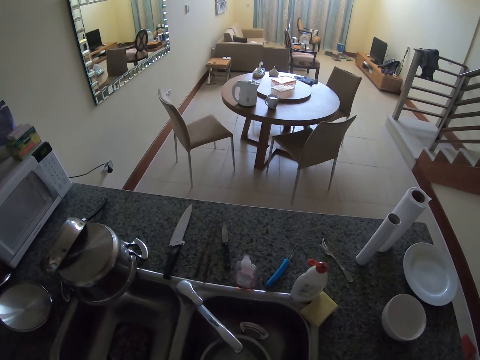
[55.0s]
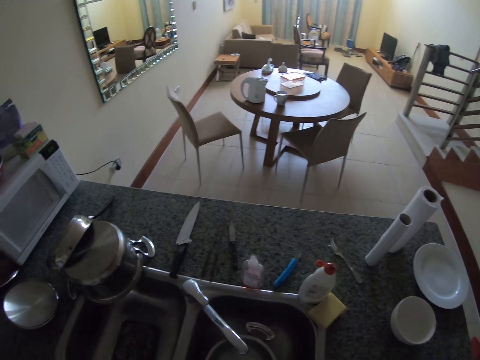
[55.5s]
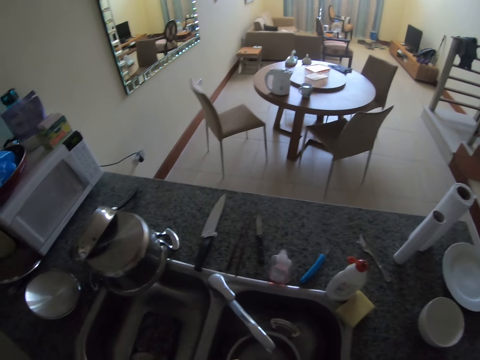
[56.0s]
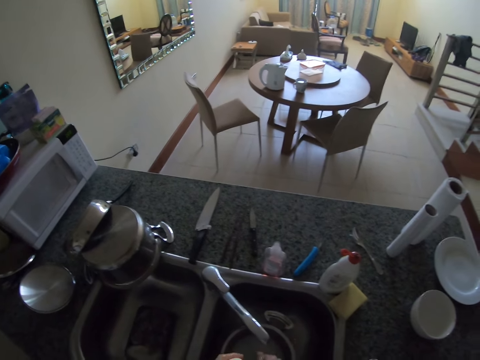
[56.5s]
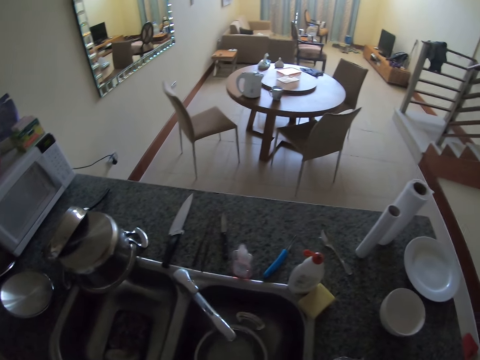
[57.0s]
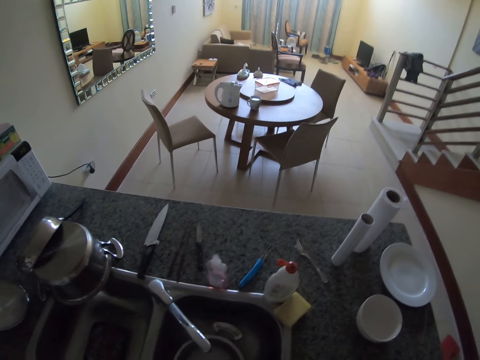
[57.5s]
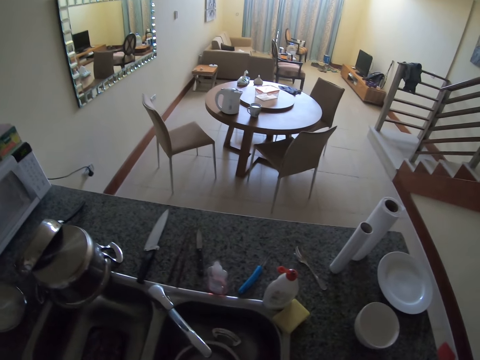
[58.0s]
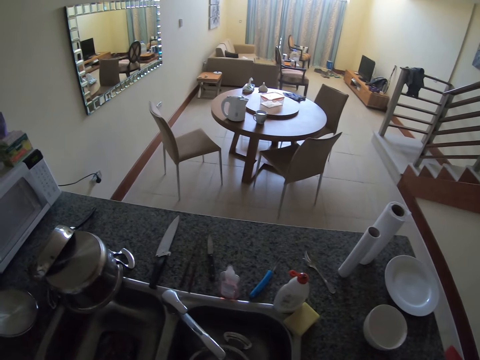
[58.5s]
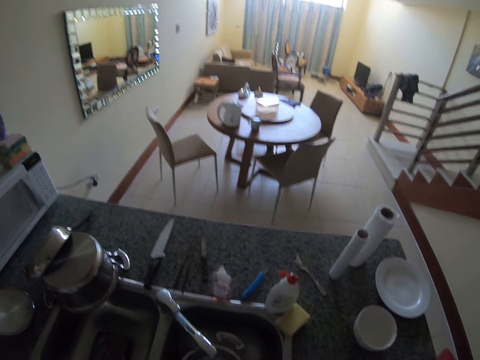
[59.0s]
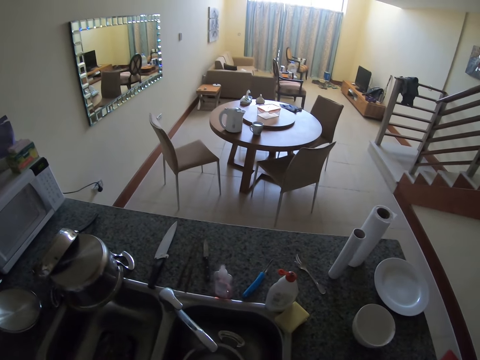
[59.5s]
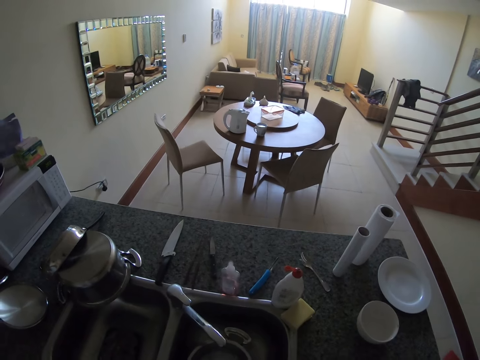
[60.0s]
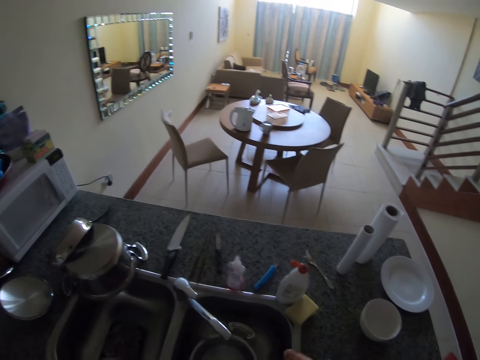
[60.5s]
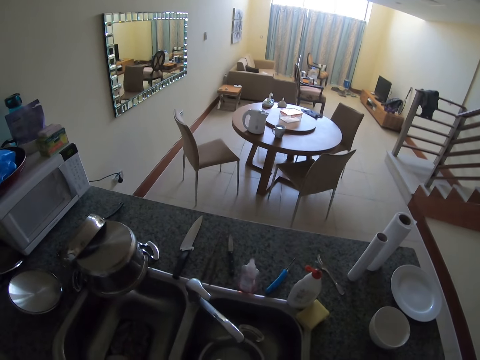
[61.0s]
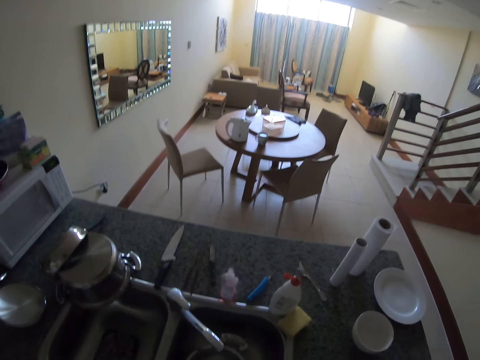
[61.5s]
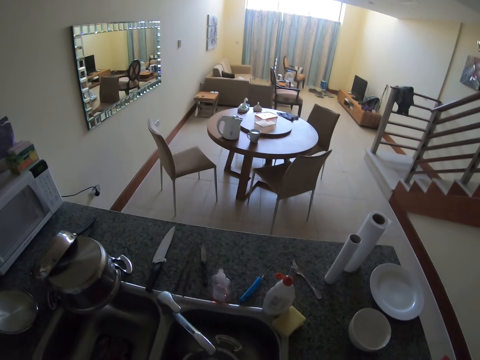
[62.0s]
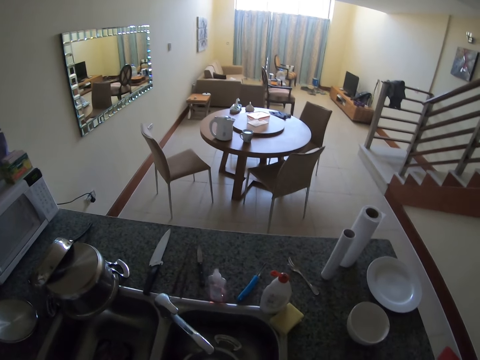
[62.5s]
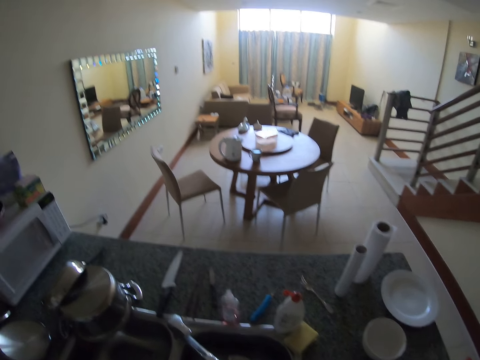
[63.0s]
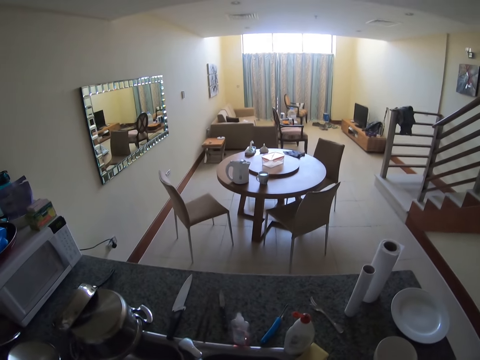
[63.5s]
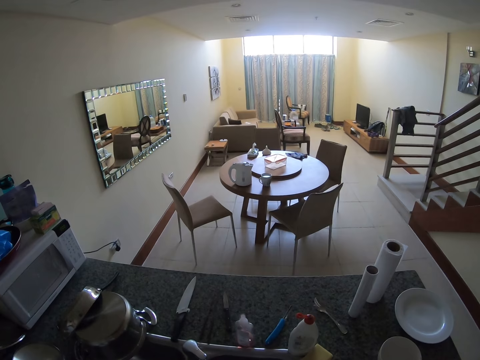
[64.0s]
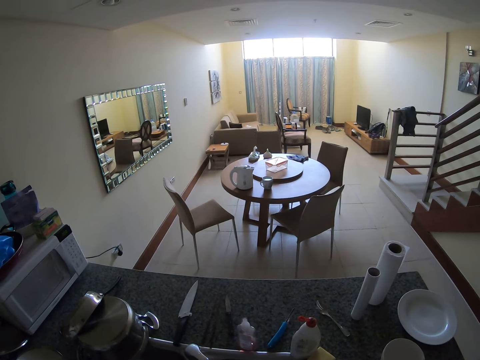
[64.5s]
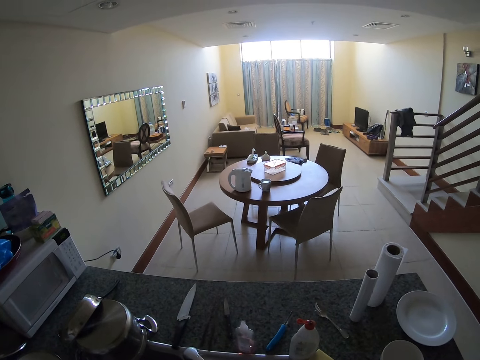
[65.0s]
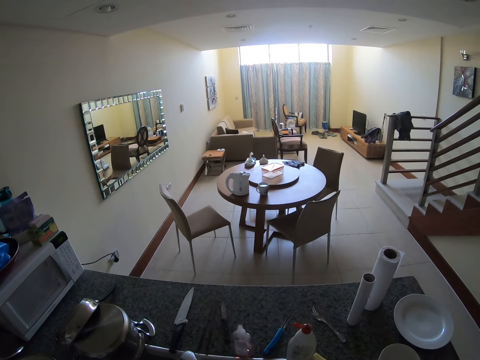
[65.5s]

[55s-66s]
The camera wearer looks around the room.

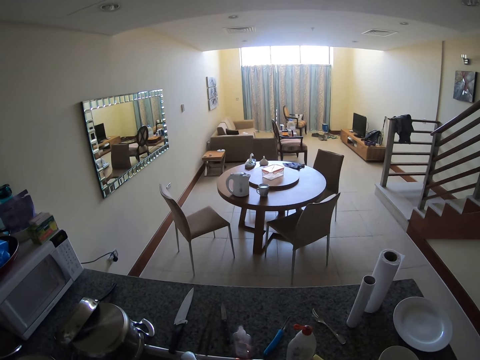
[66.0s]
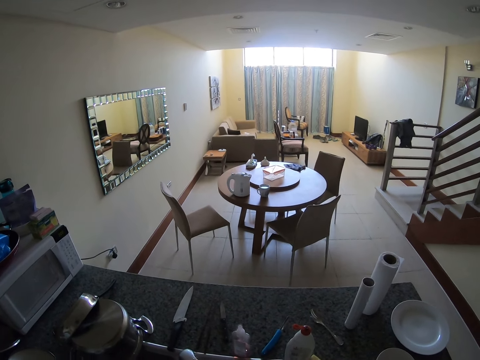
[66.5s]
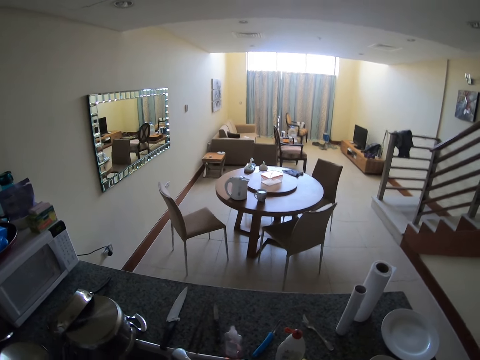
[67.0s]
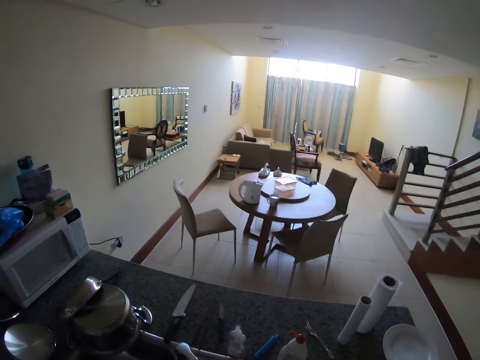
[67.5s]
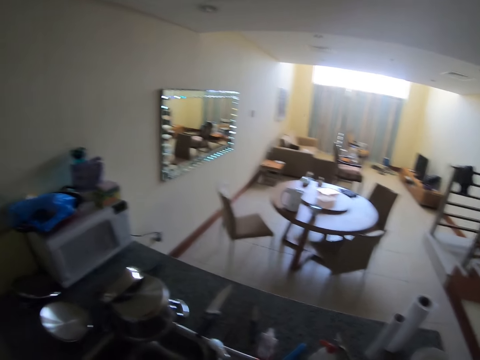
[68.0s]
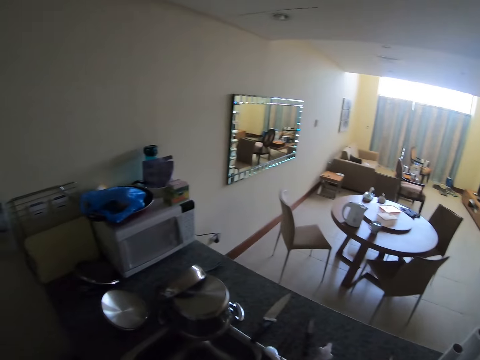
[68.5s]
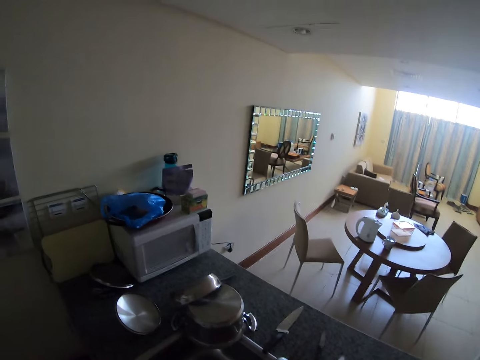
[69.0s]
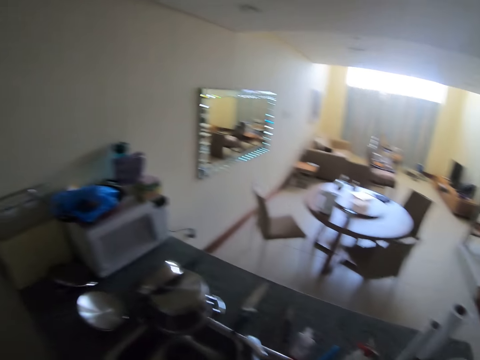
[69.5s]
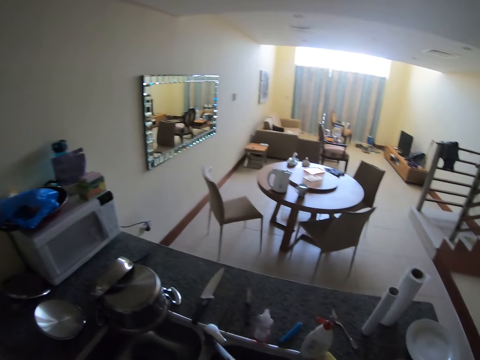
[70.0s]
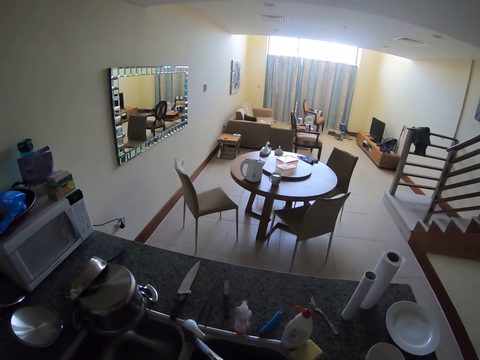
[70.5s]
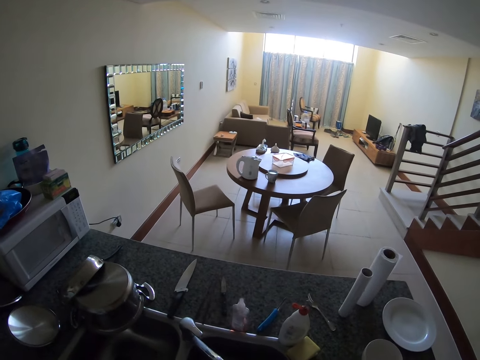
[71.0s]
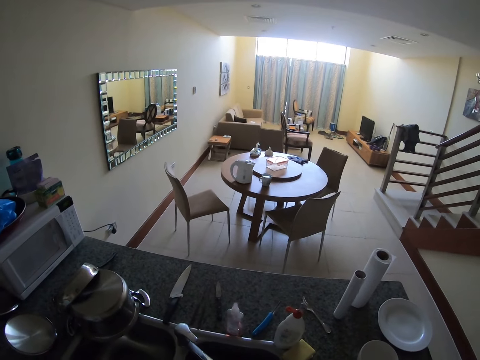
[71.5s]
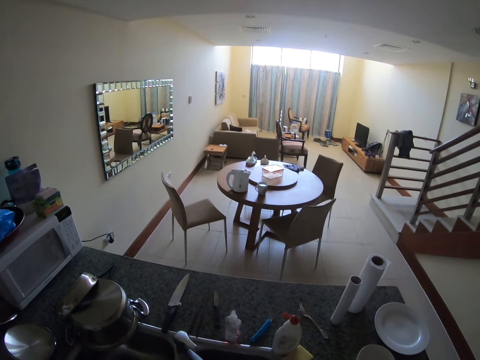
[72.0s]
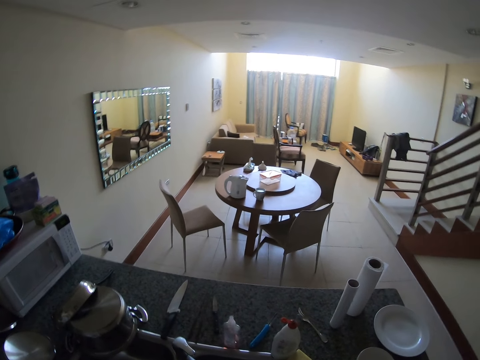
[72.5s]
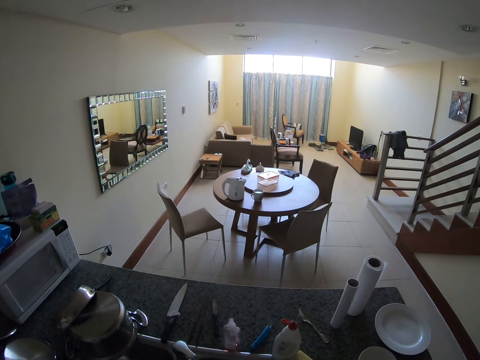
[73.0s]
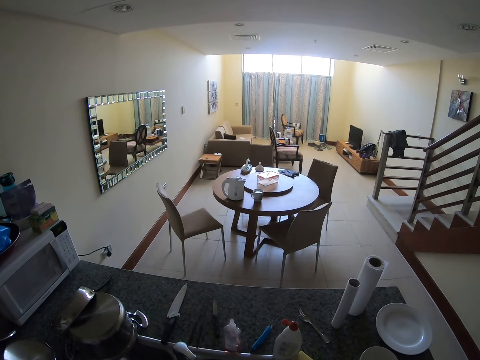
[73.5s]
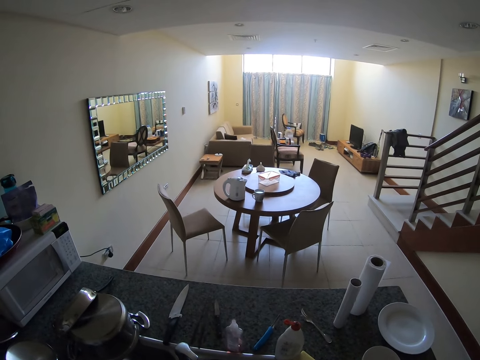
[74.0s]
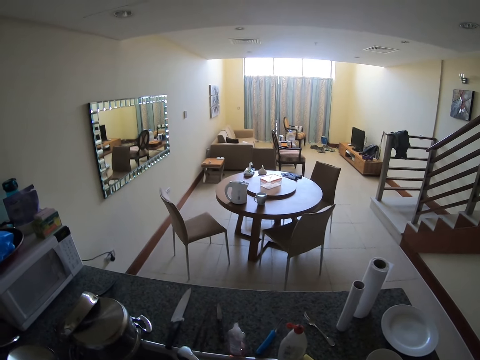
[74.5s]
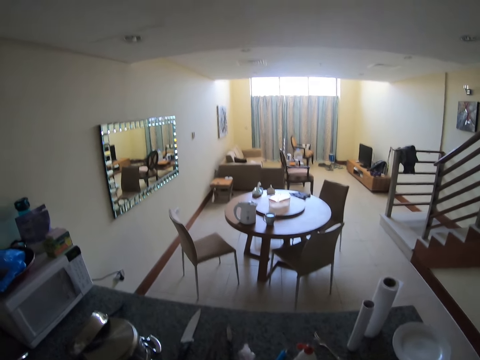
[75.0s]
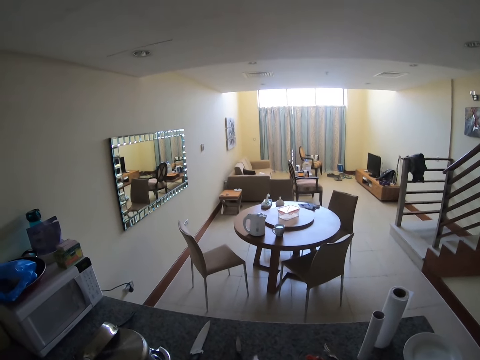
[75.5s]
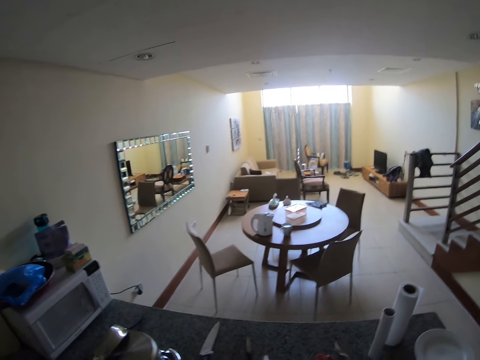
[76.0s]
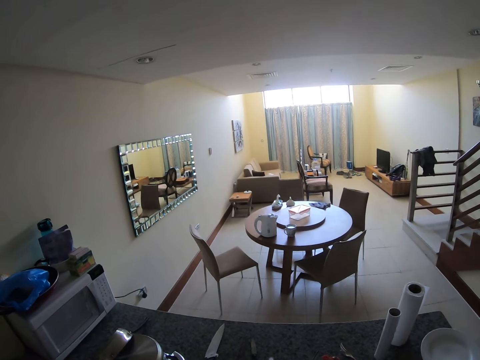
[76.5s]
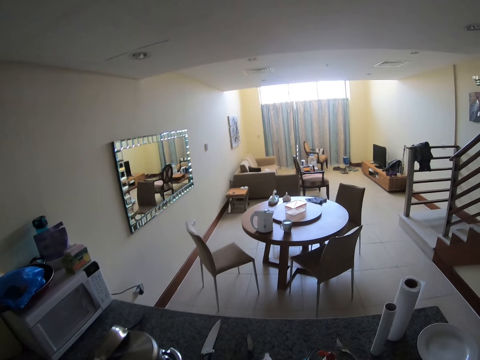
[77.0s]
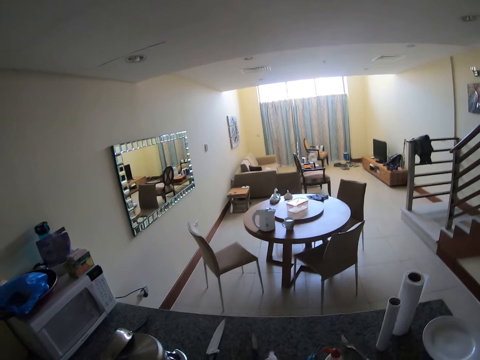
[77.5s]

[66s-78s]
The camera wearer looks at the background.
